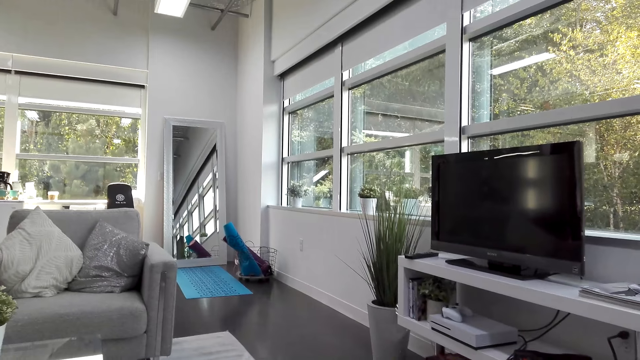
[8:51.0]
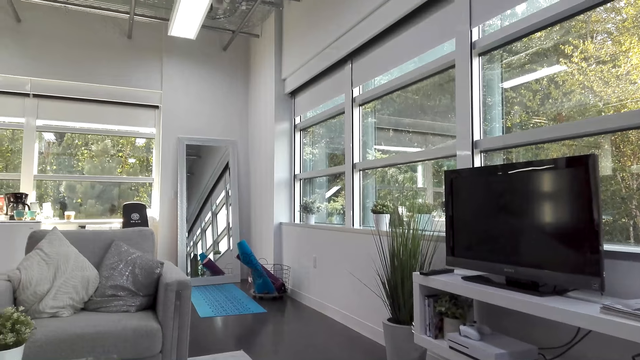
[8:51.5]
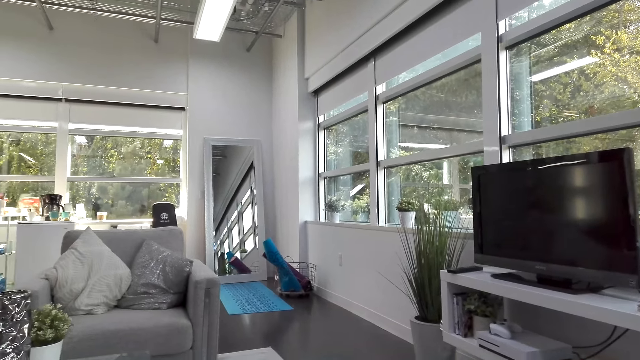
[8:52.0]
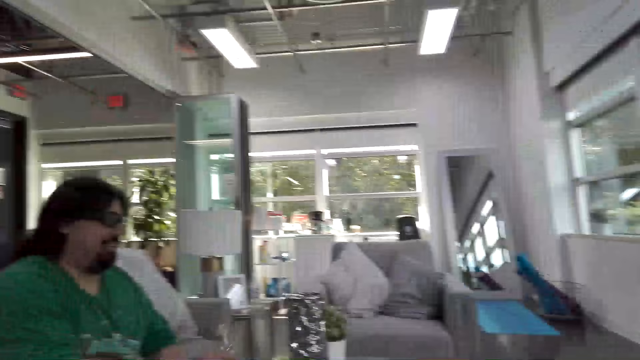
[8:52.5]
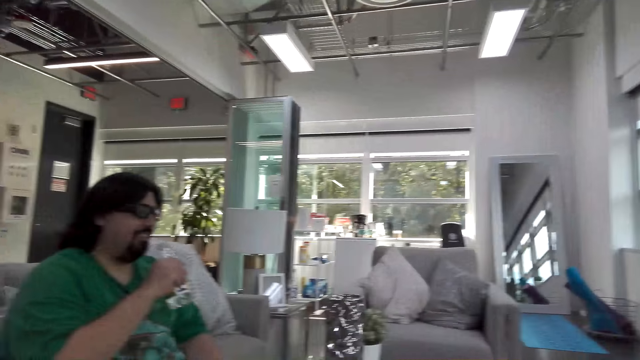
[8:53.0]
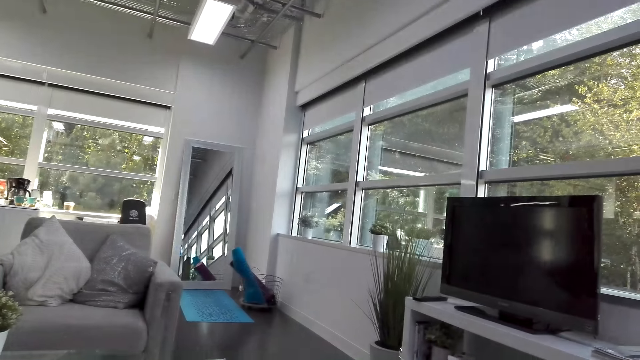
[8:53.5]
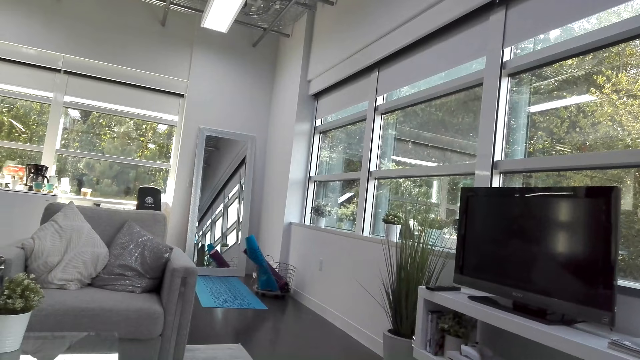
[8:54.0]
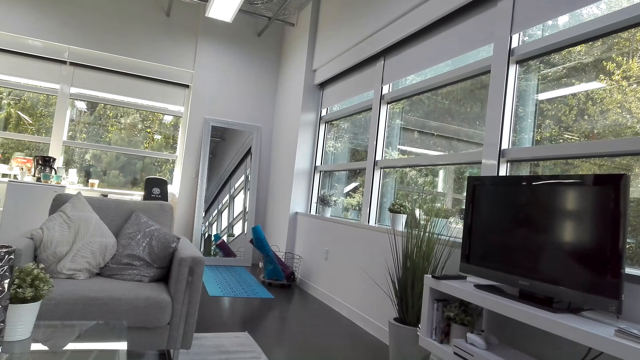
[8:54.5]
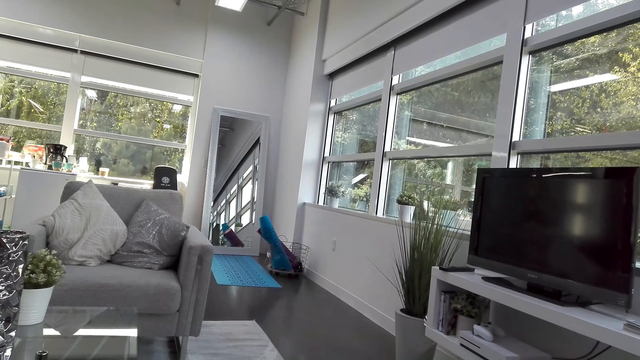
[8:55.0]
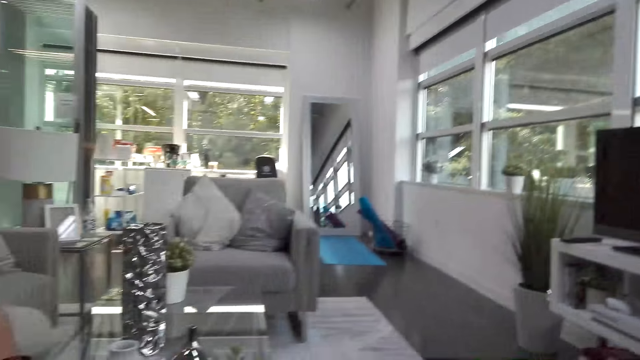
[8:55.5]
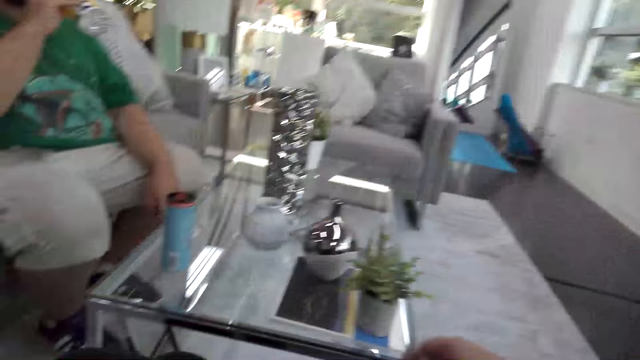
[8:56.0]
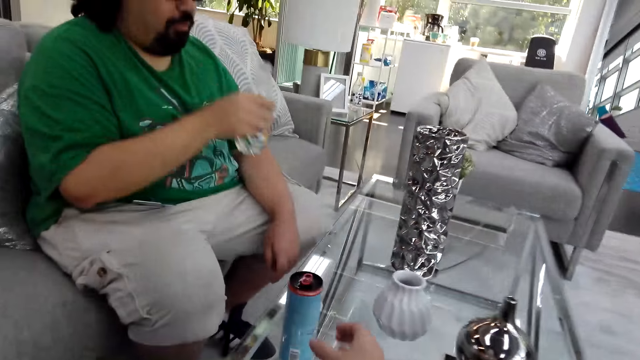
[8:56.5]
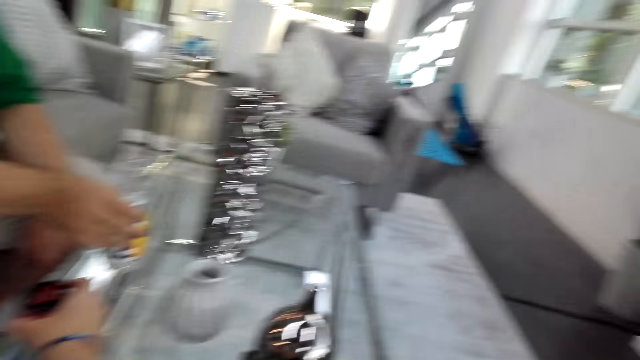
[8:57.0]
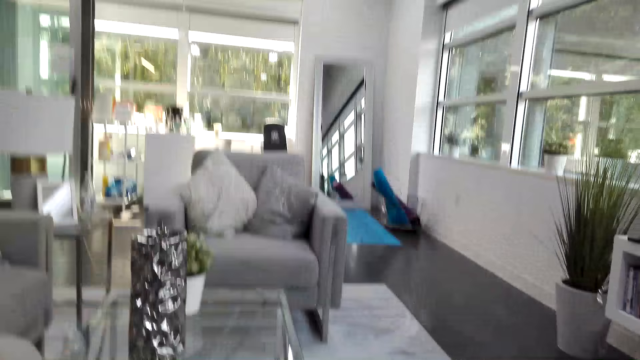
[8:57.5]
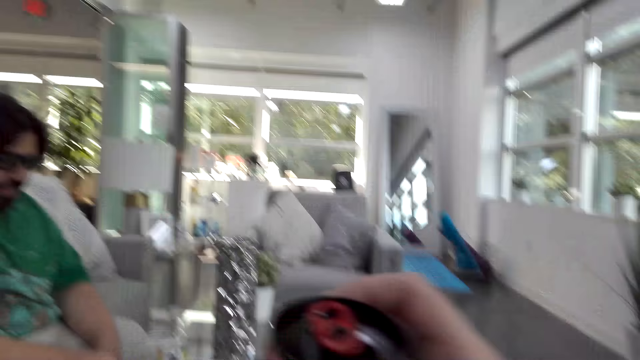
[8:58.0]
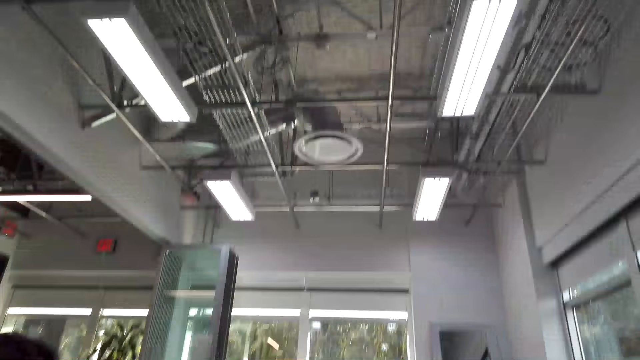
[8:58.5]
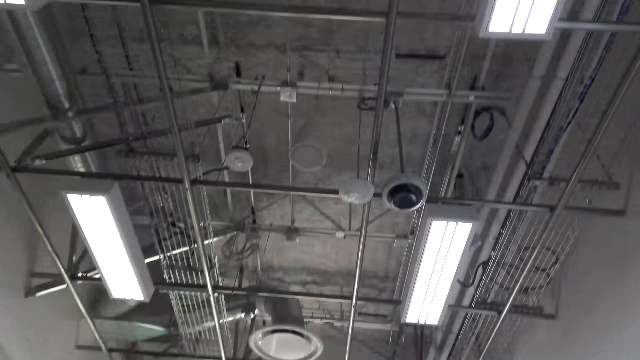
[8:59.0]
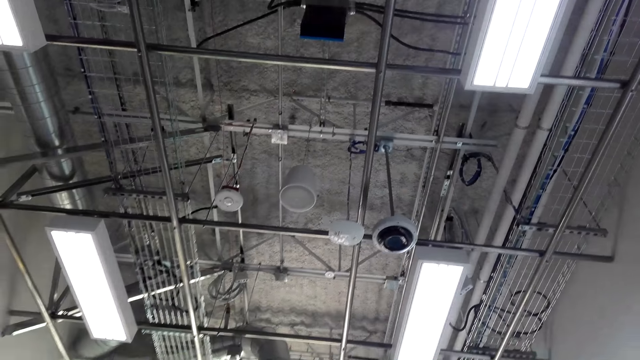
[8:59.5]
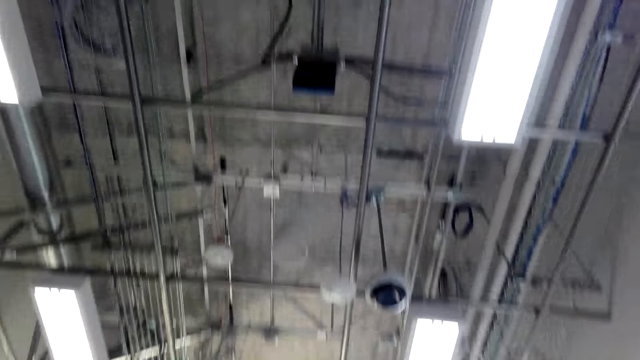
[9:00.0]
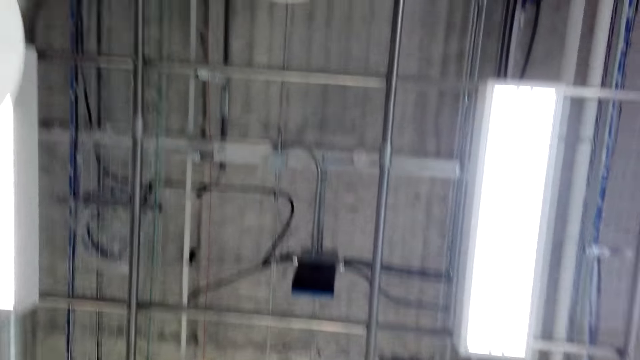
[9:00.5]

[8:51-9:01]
A man drinks from the bottle. The camera wearer picks up a can from the table. The man places the bottle on the table.

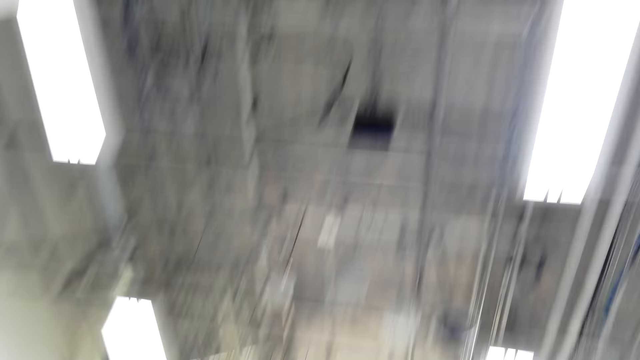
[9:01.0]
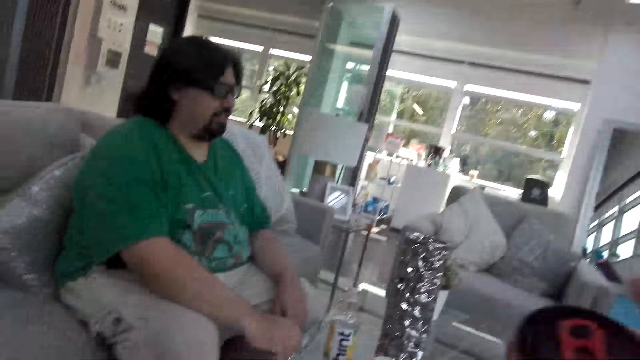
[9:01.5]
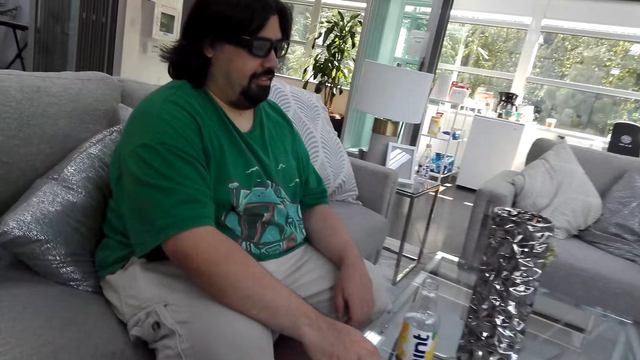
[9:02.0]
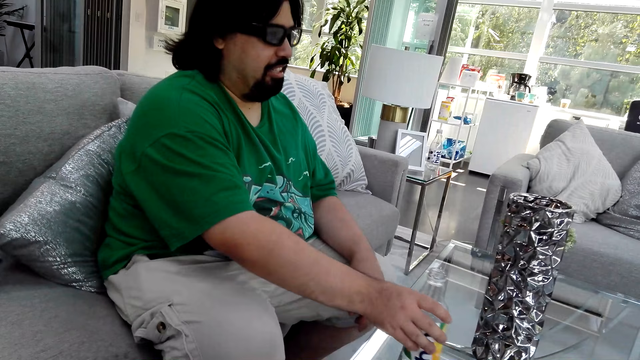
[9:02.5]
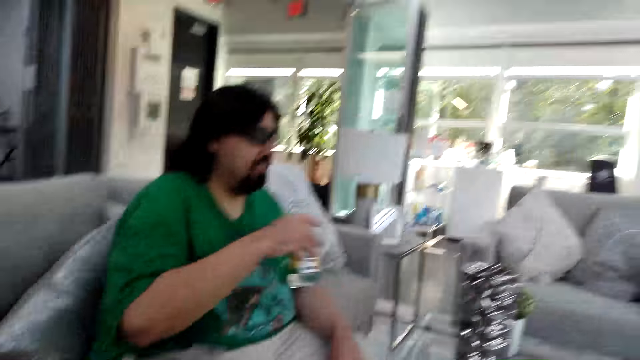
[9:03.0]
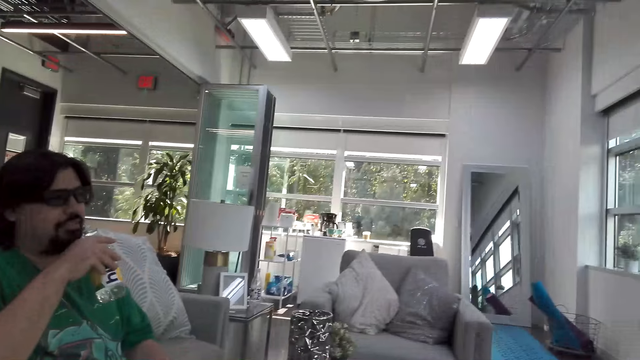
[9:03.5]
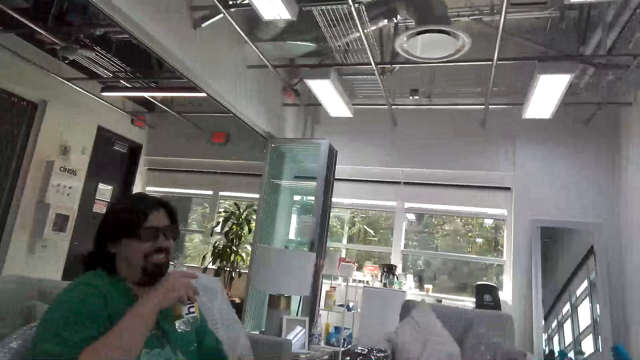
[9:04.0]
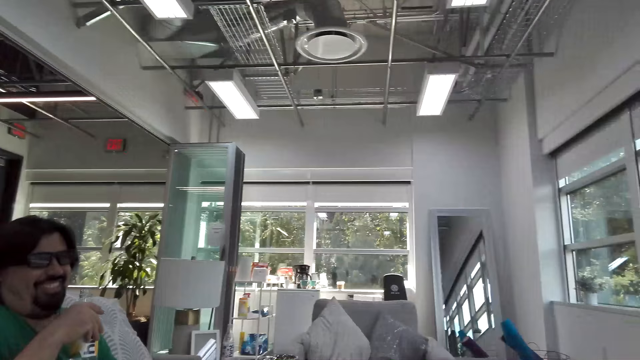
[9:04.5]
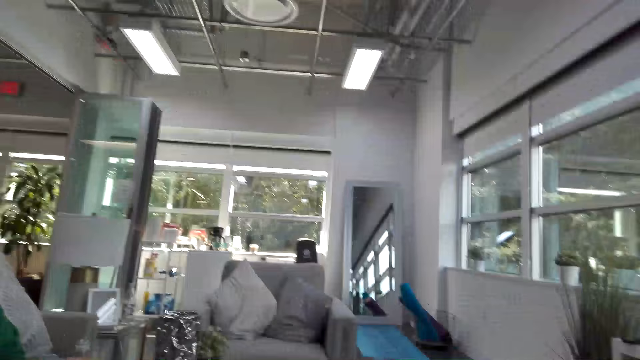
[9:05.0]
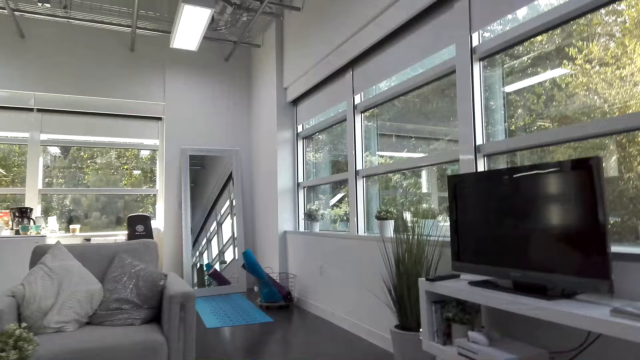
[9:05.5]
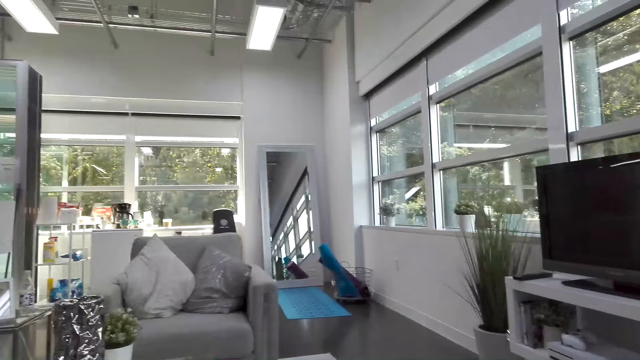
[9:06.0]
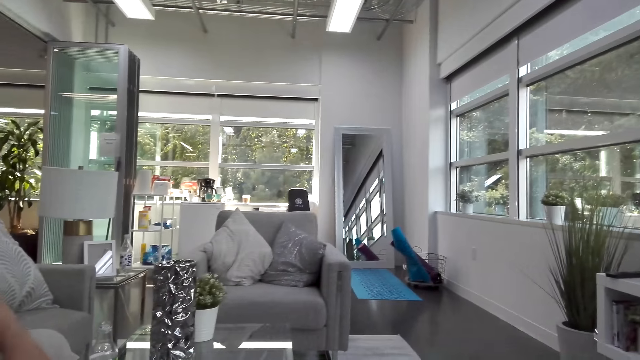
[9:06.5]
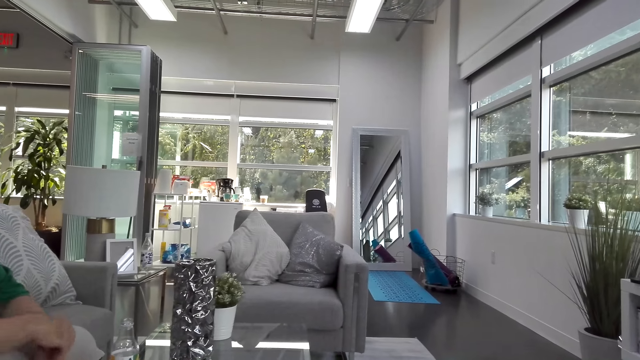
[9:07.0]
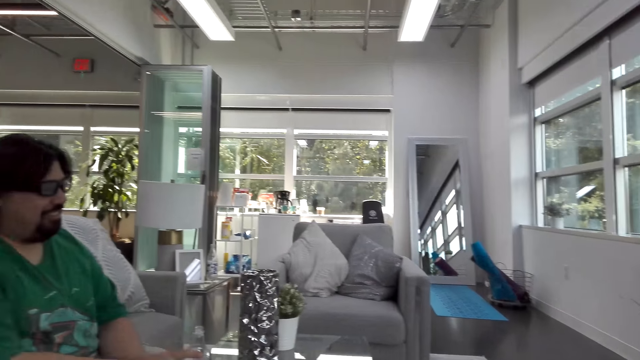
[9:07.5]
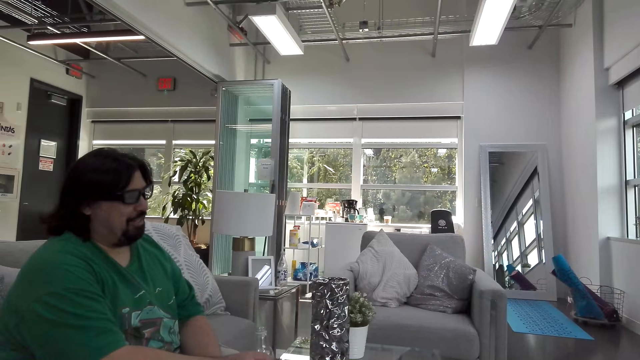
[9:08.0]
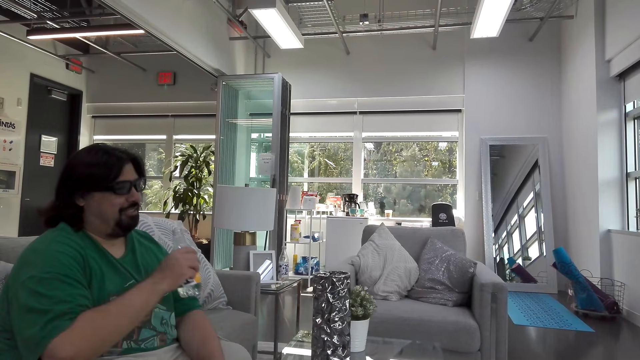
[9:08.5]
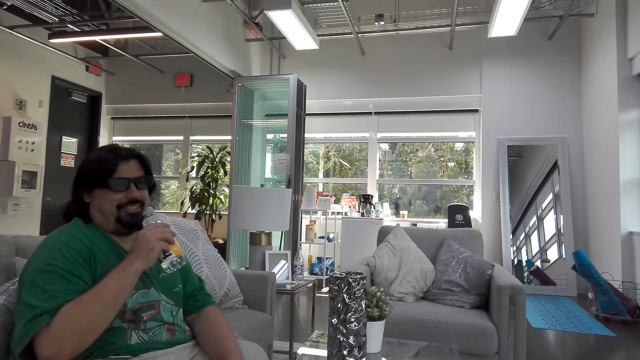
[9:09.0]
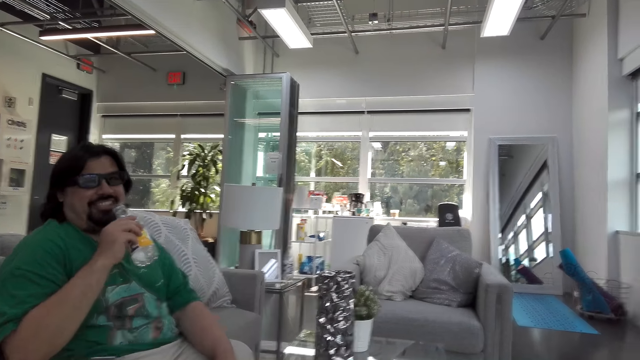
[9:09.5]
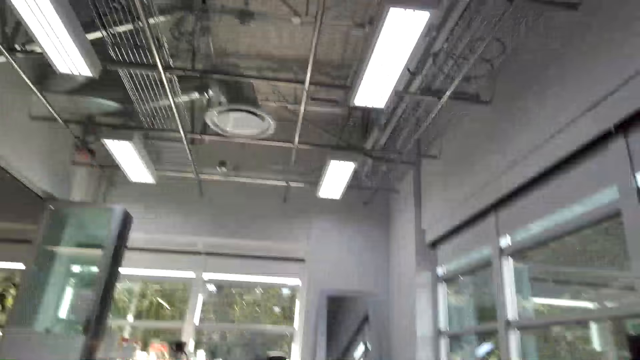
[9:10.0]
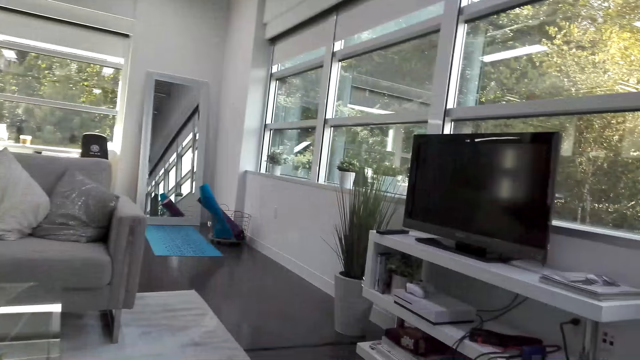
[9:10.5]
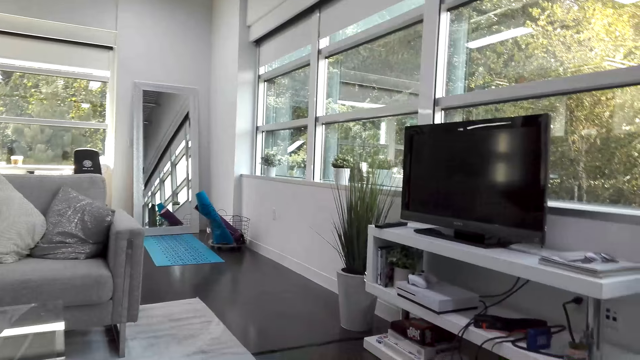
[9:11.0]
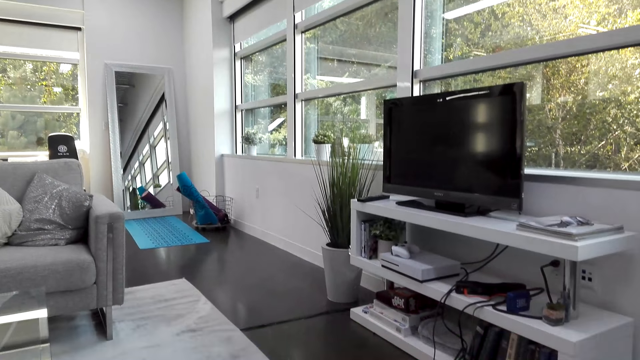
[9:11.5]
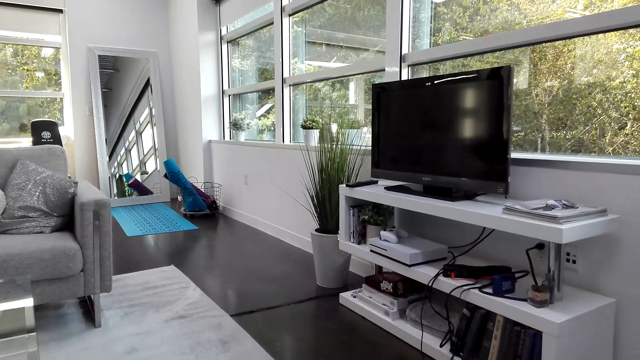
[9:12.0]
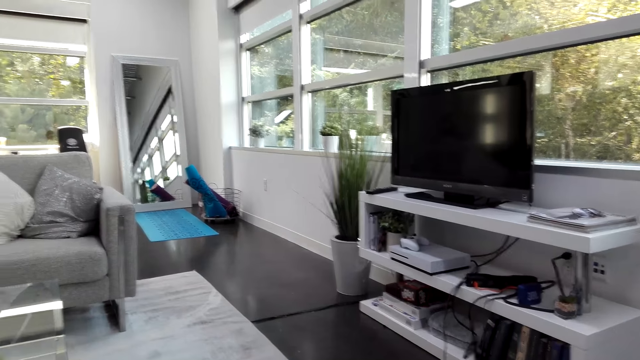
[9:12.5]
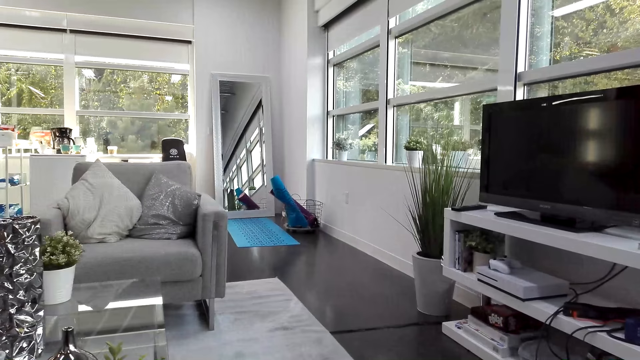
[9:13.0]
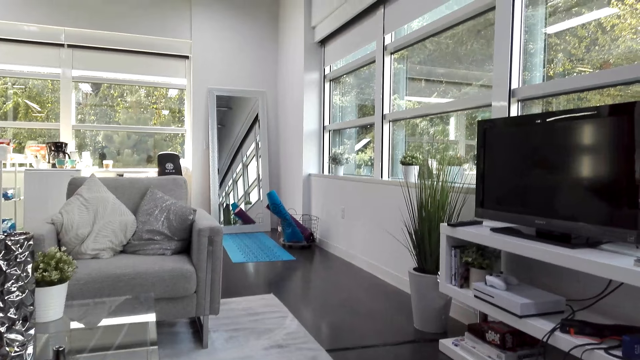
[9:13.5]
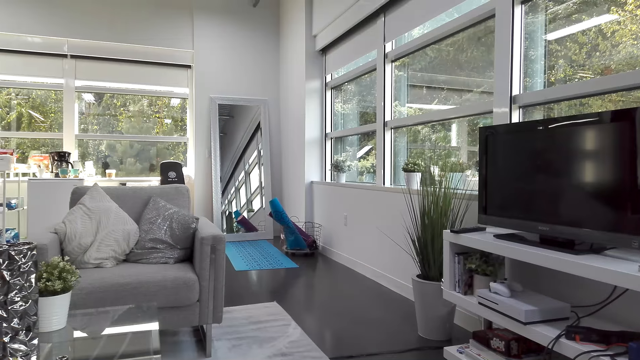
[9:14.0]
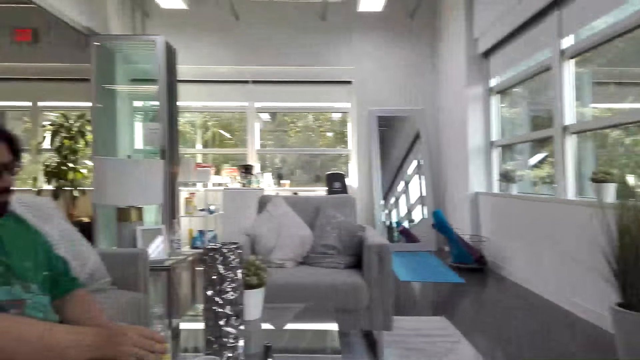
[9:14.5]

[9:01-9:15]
The camera wearer places the can on the table. A man picks up the water bottle and drinks from the bottle. The camera wearer looks around. The man talks with the camera wearer.
